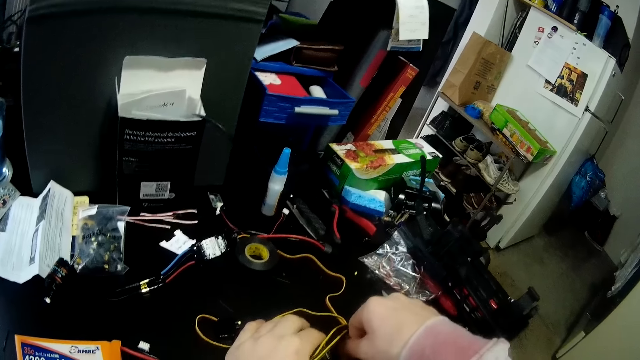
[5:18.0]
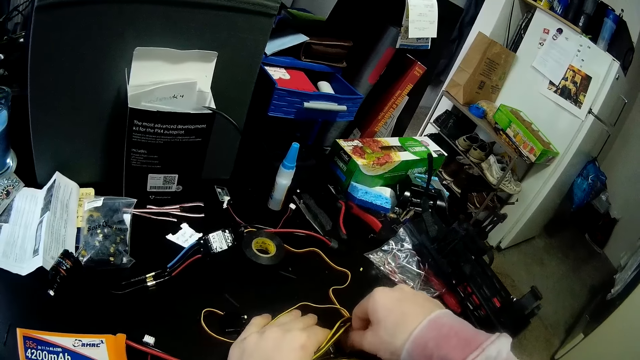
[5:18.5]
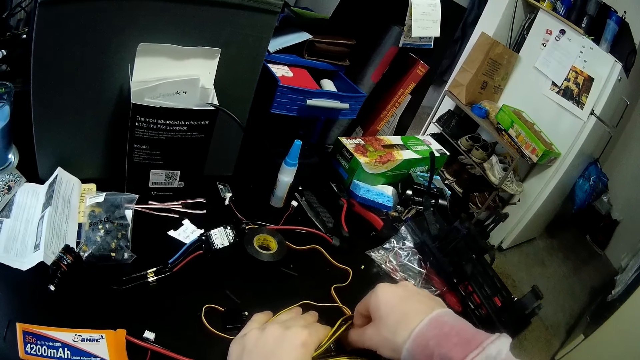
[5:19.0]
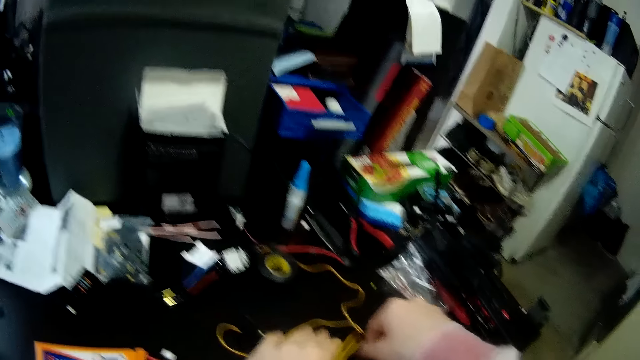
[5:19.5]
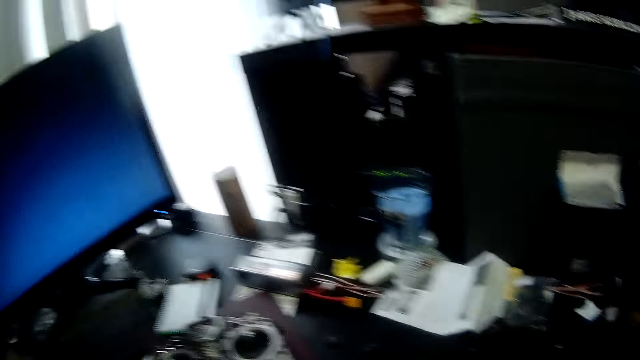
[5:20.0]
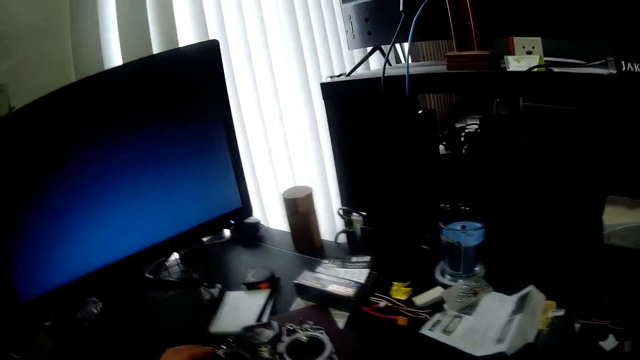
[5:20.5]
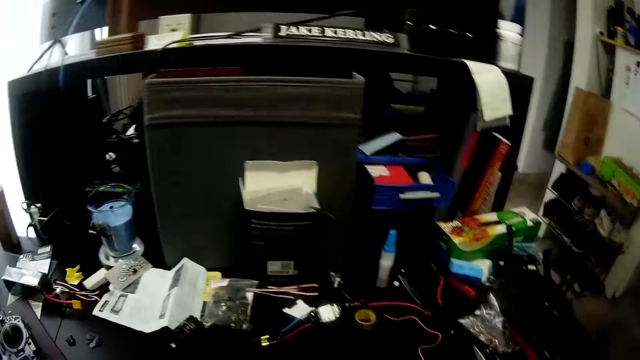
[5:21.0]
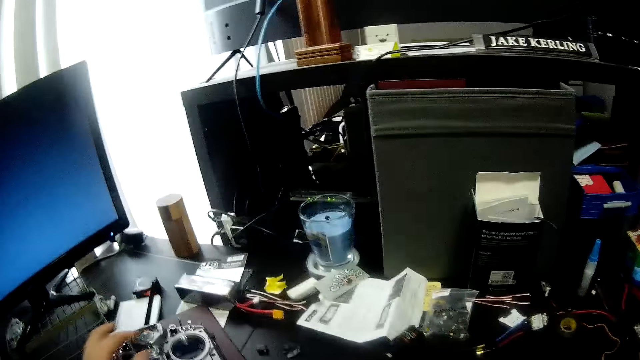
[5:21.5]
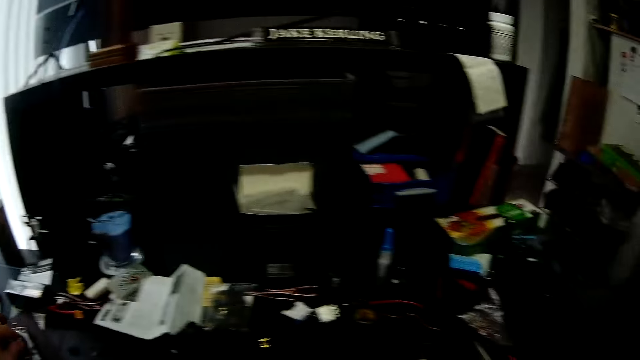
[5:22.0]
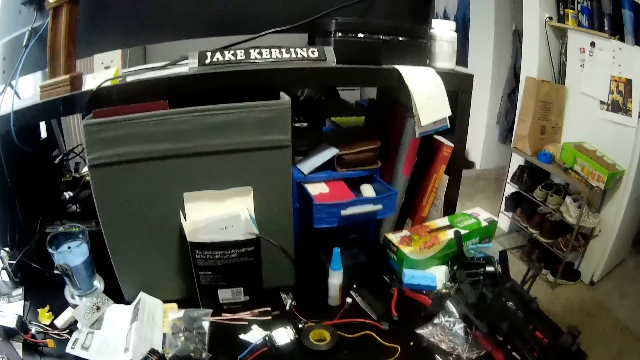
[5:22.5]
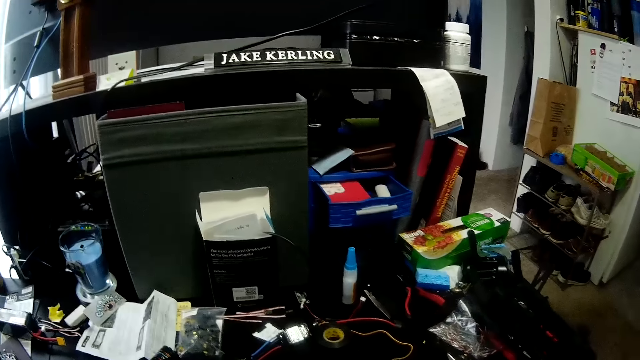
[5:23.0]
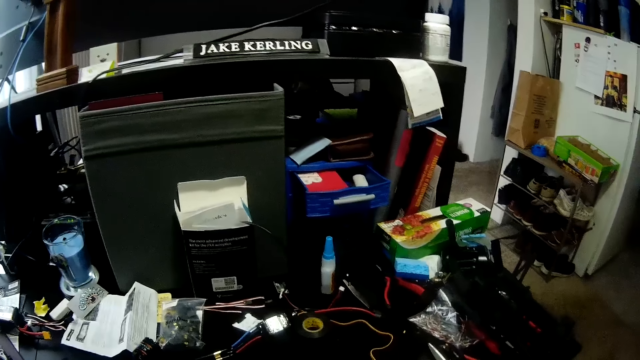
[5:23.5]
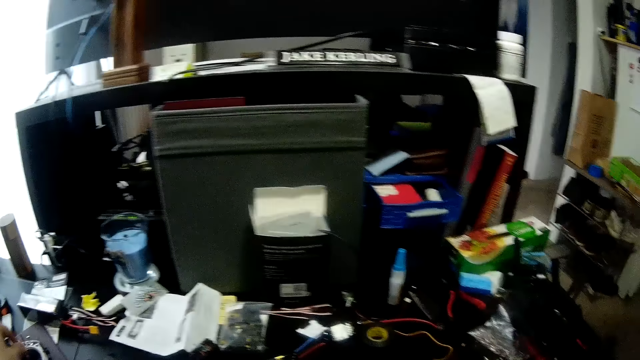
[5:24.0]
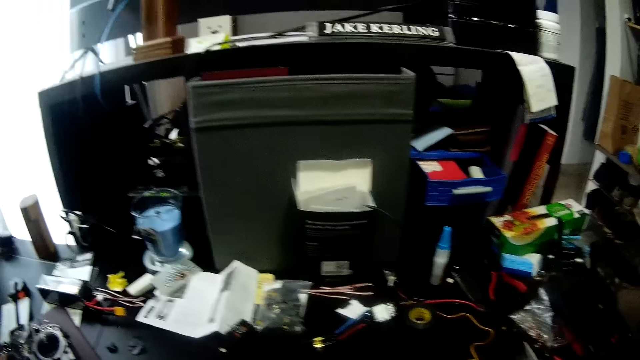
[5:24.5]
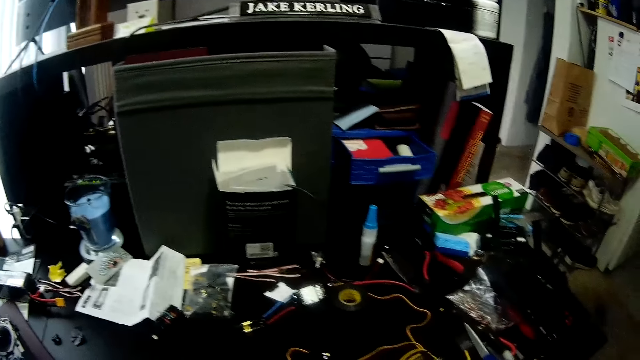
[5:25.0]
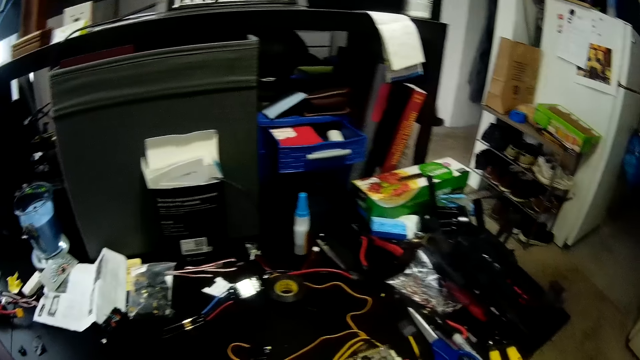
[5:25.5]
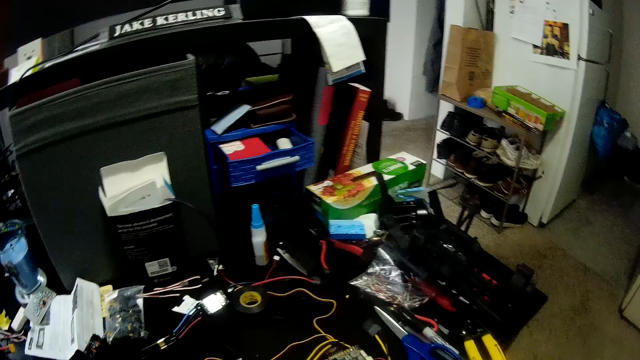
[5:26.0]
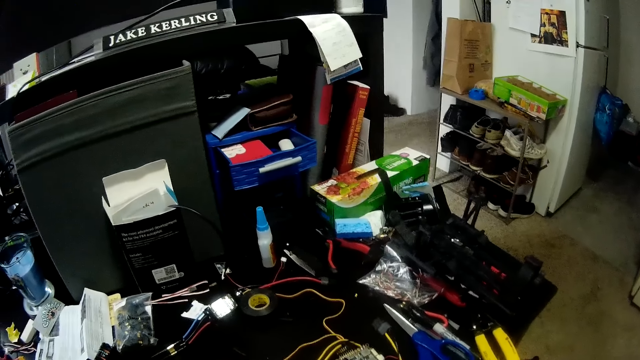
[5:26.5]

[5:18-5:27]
The camera wearer touches the stereo on the table with his left hand. He turns on the telemetry radio.

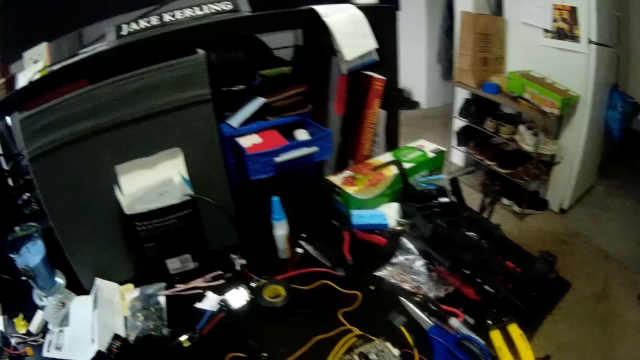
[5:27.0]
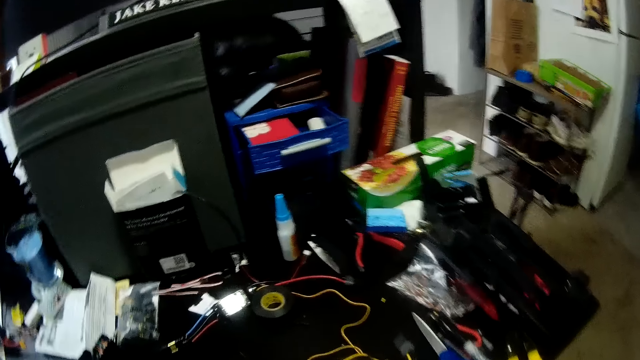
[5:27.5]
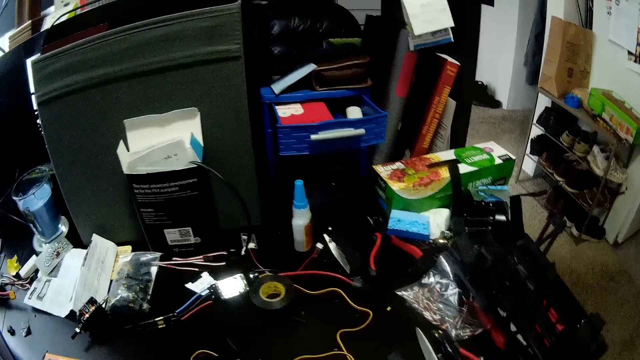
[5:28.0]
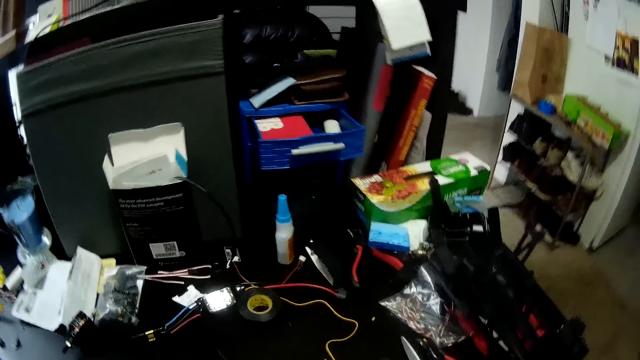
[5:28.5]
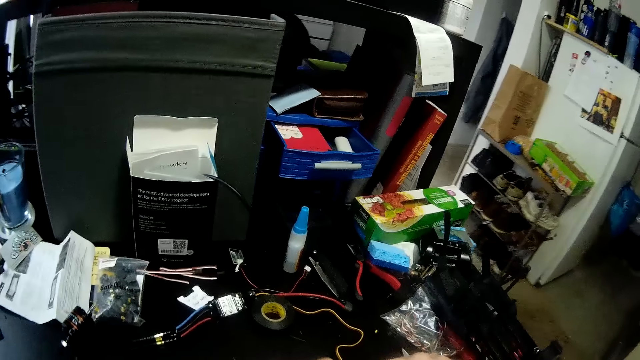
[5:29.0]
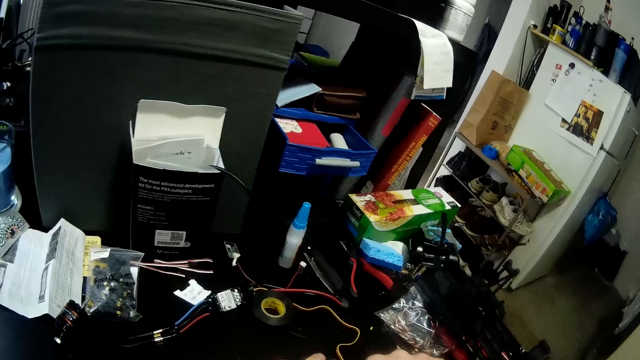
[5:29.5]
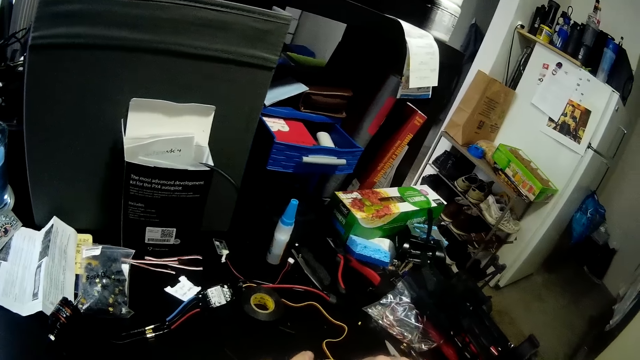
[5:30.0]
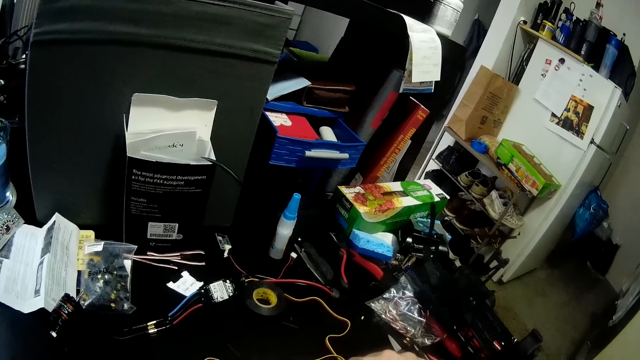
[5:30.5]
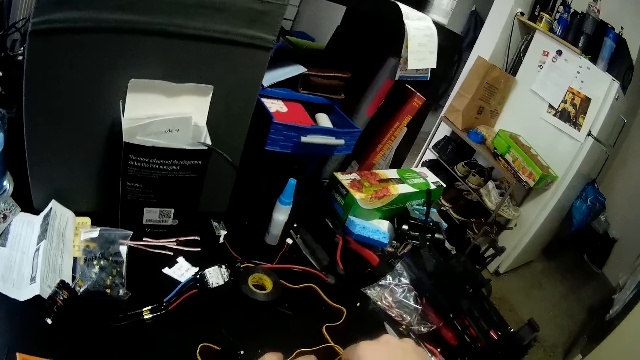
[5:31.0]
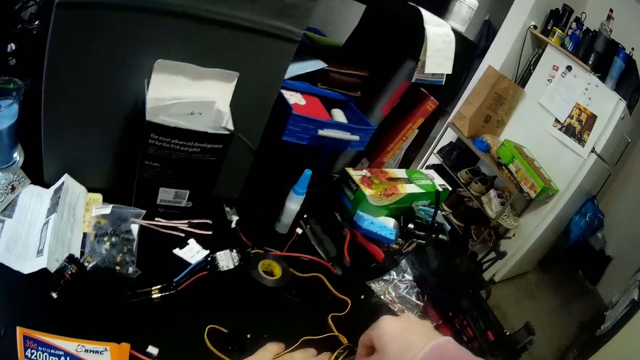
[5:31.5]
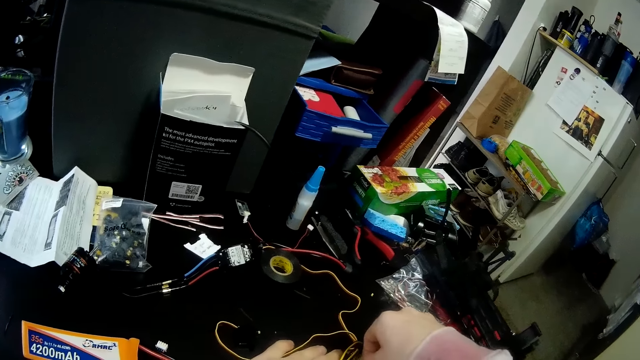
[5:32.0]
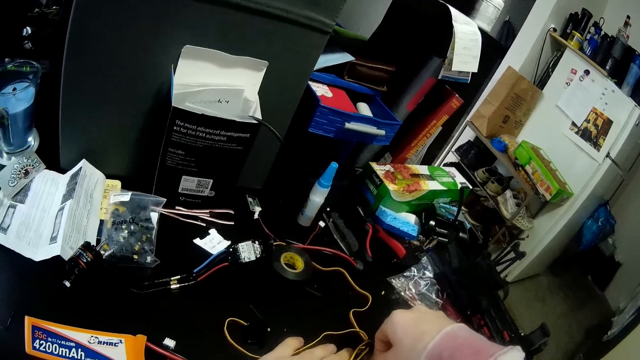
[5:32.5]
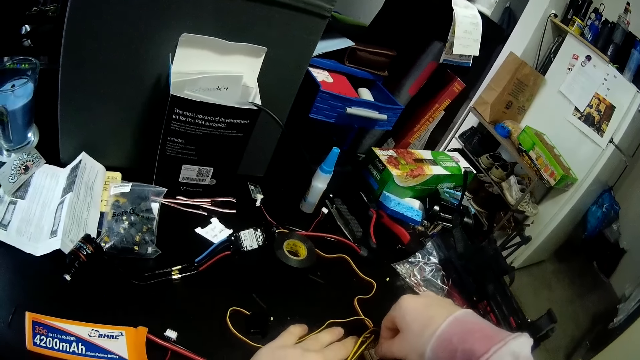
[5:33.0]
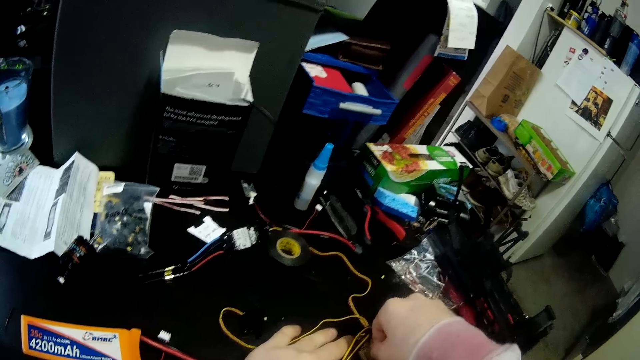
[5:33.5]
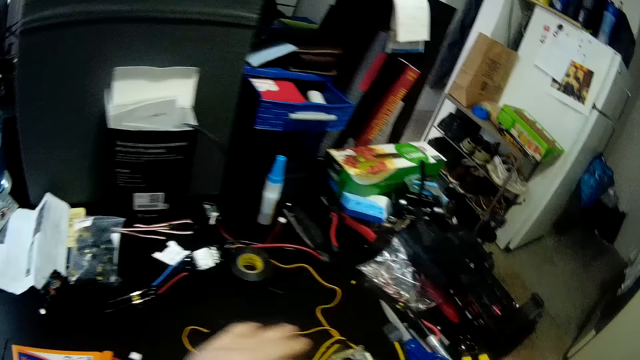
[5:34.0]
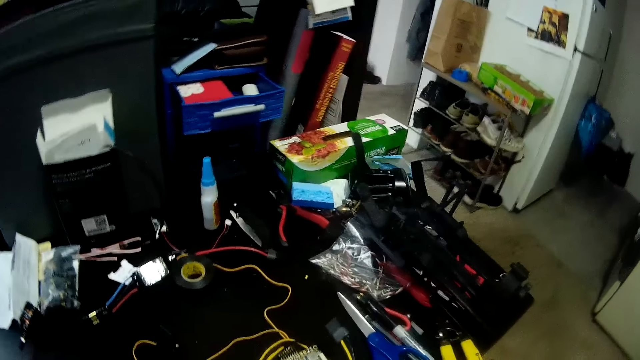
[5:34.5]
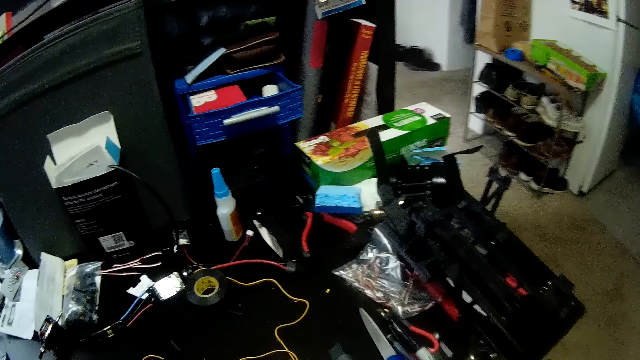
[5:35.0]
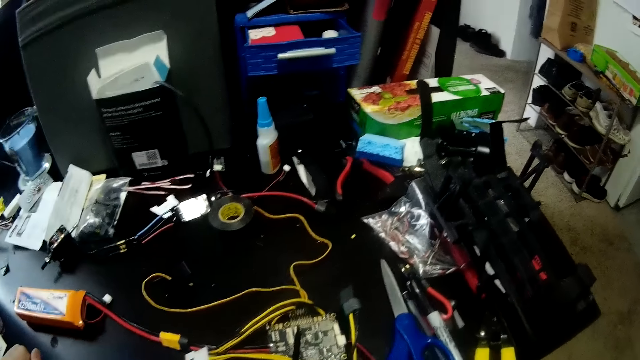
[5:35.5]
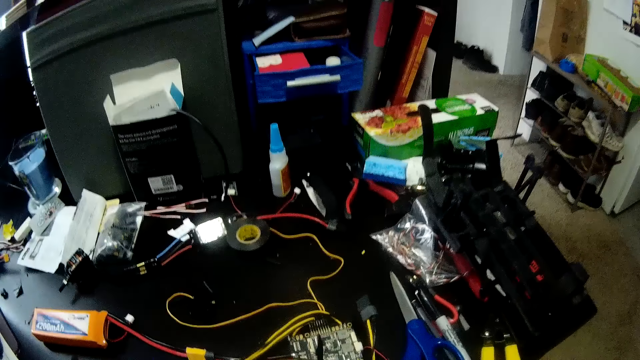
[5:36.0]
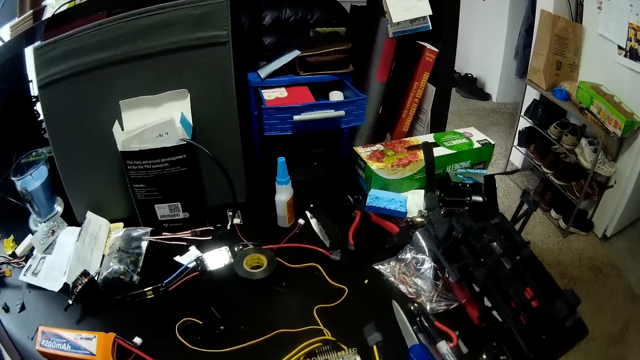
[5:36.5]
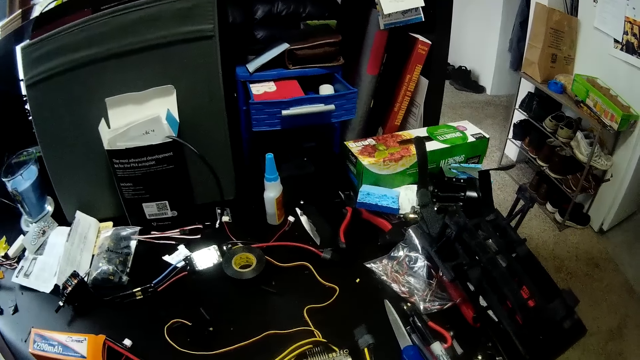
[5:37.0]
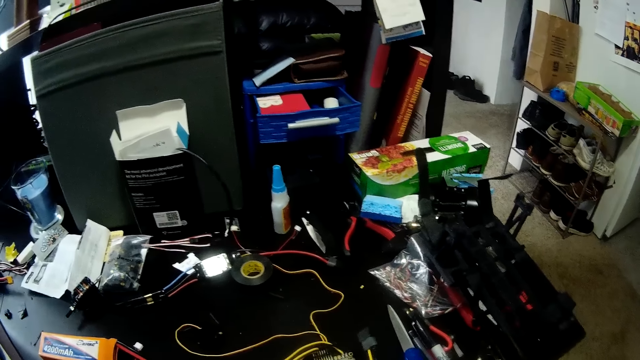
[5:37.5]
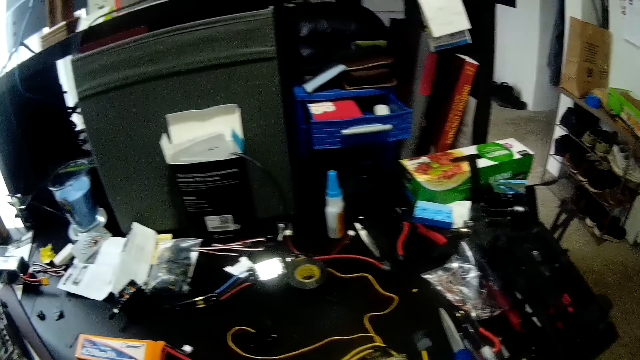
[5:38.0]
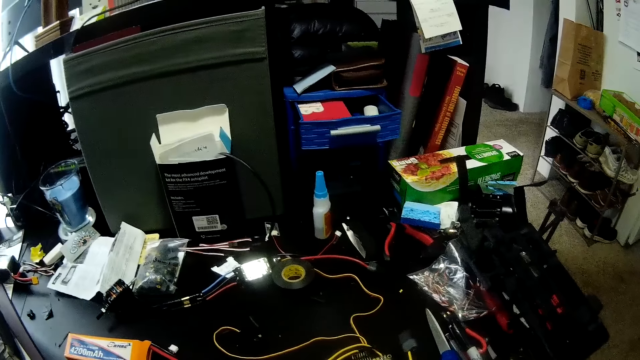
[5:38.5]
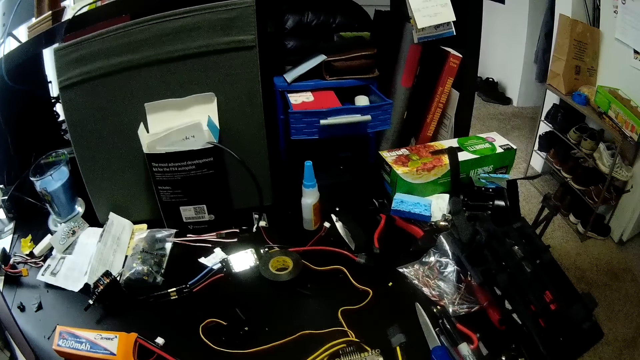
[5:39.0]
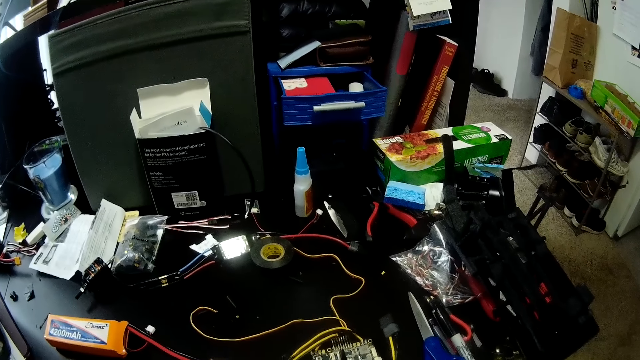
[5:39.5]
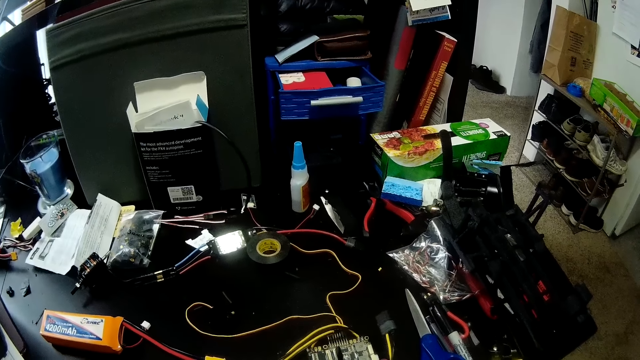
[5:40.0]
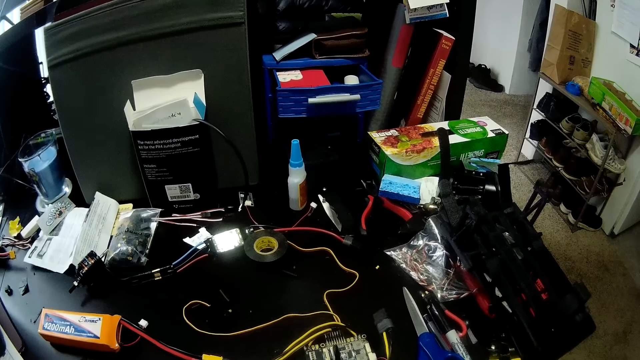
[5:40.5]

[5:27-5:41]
The camera wearer touches the circuit board on the table with both hands. They fix a wire on something.
